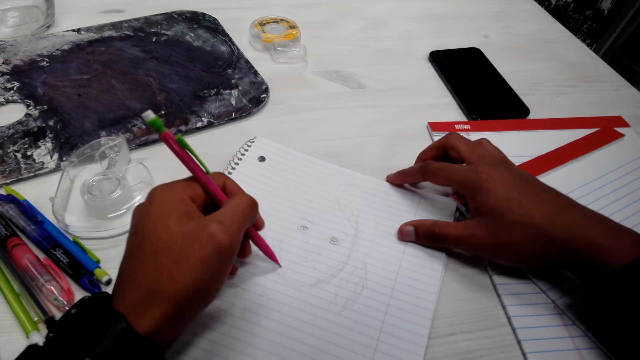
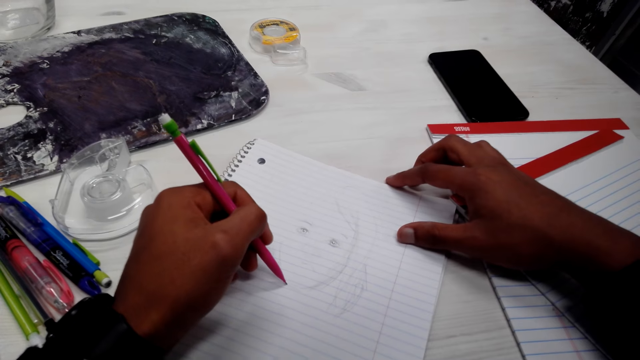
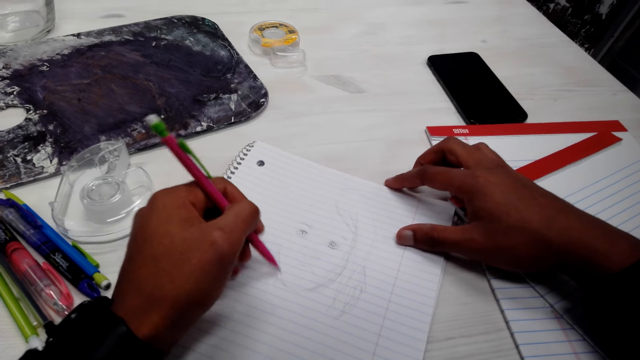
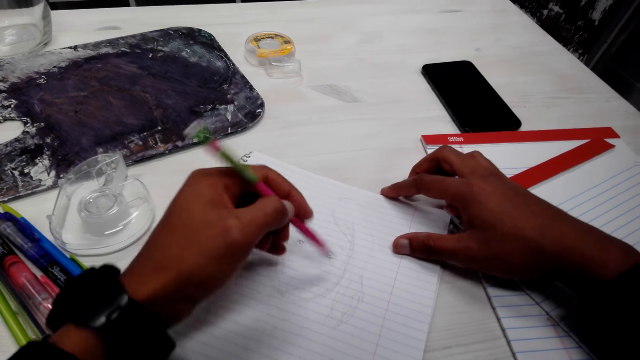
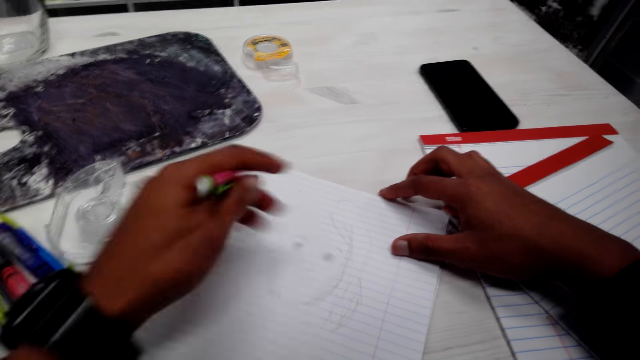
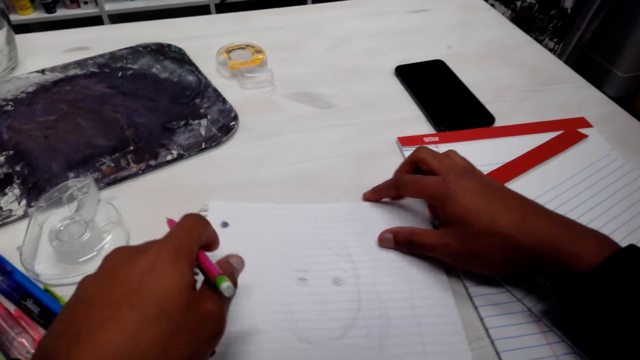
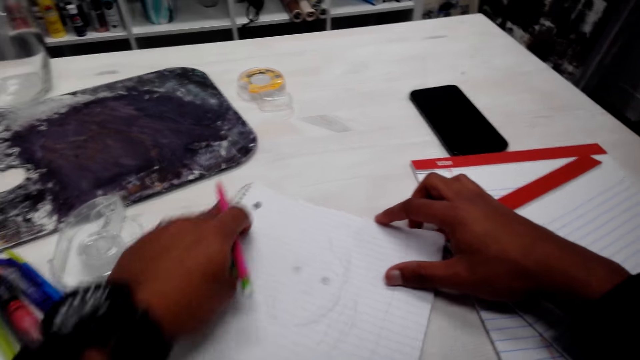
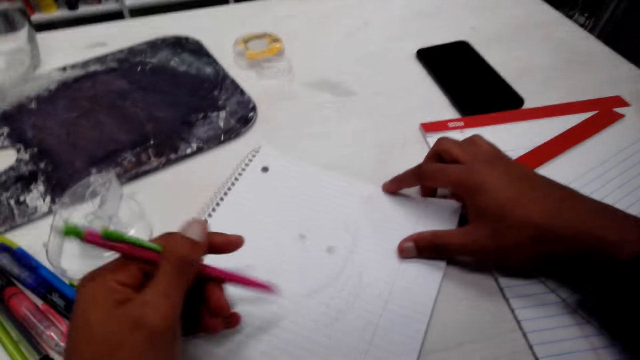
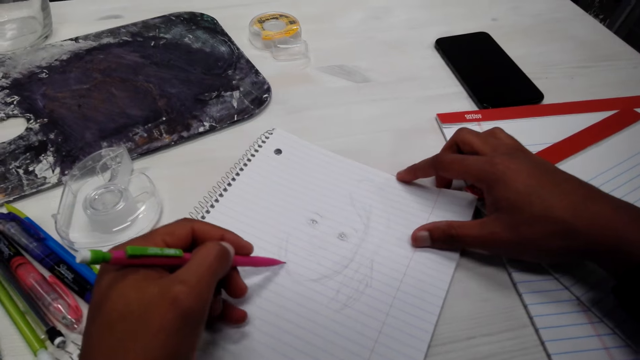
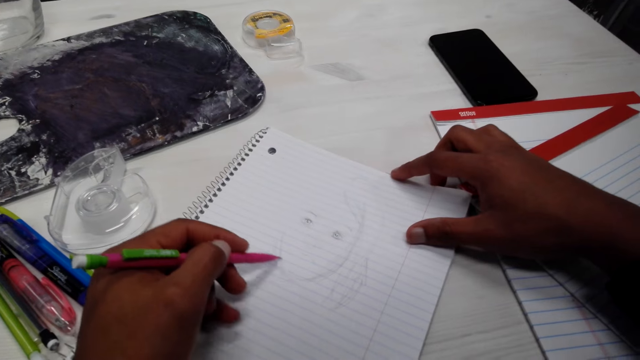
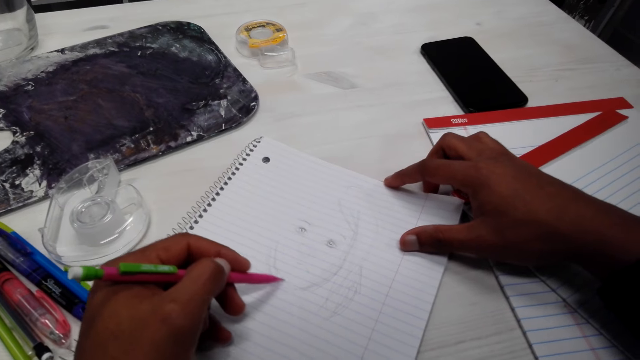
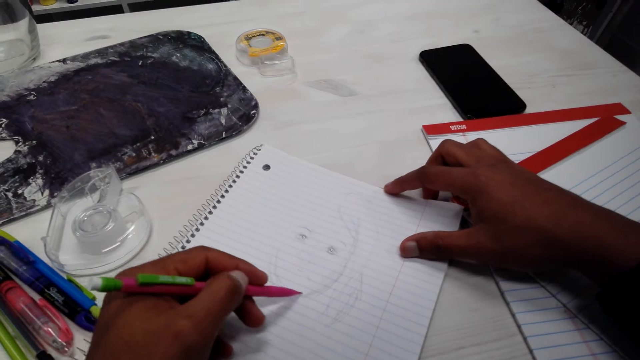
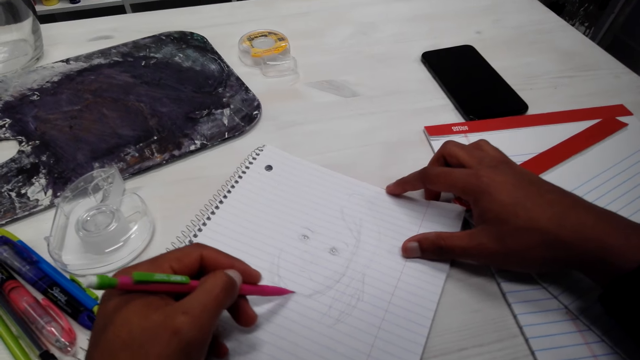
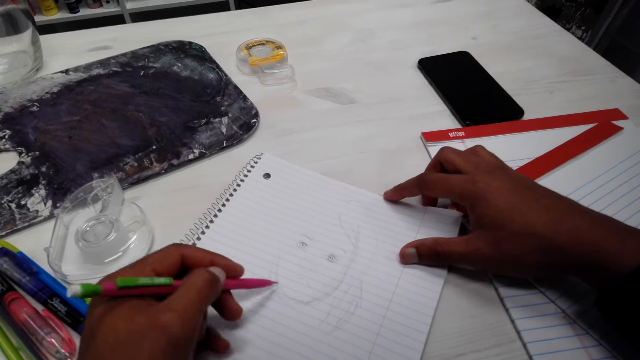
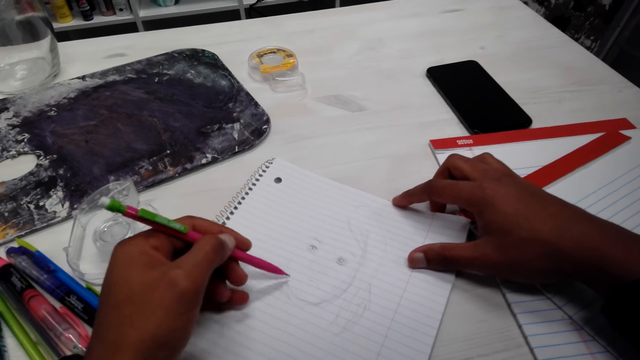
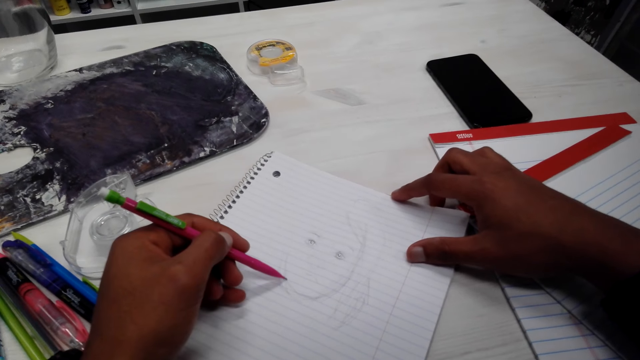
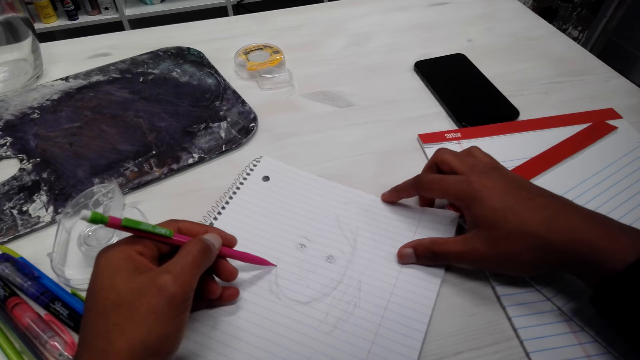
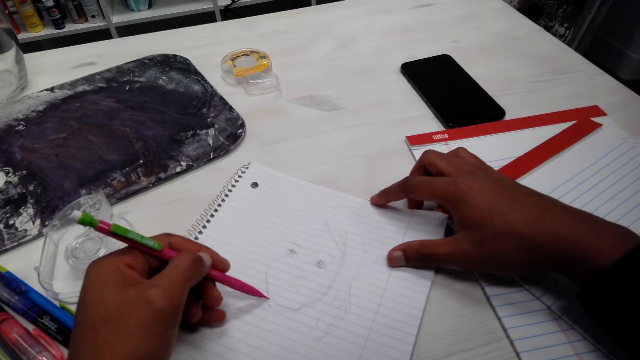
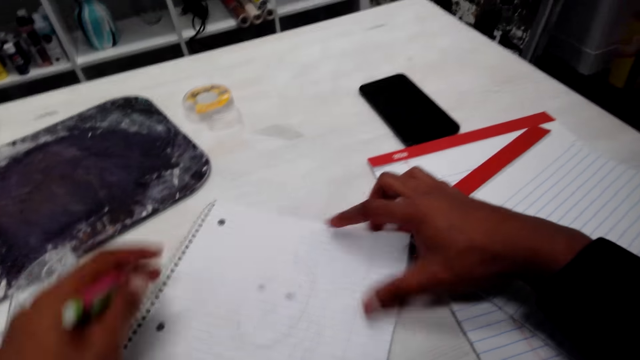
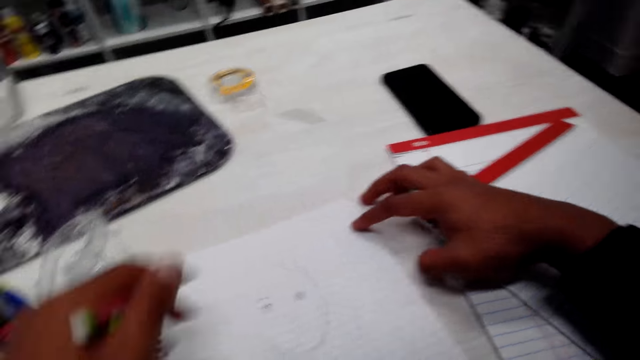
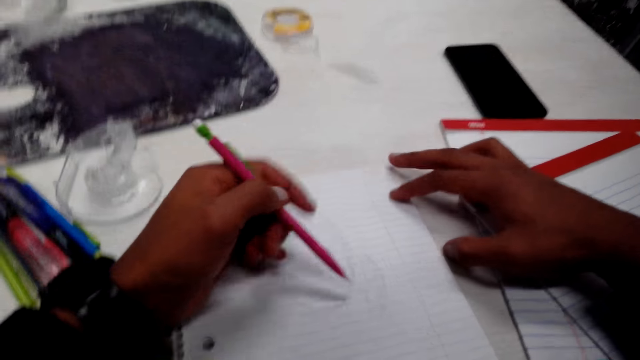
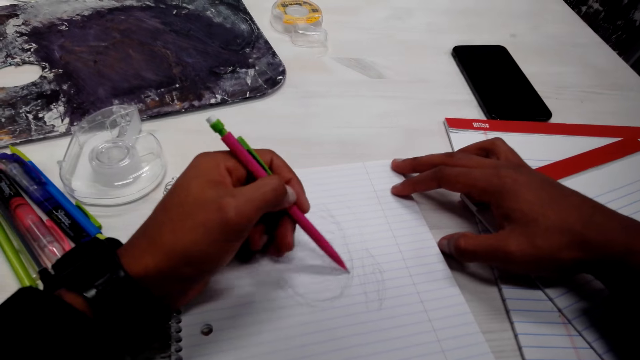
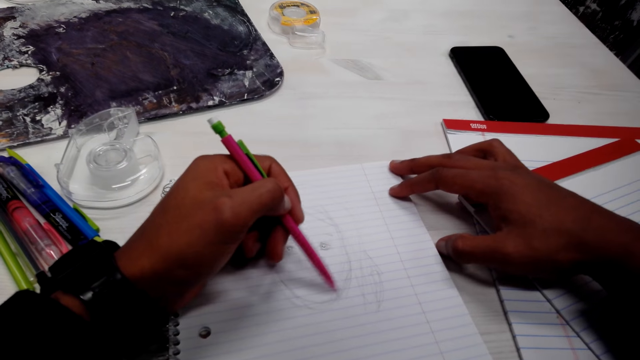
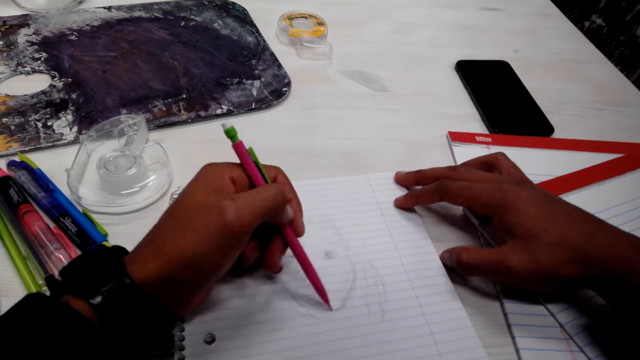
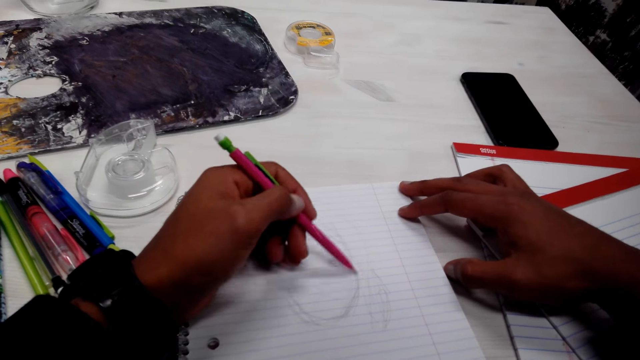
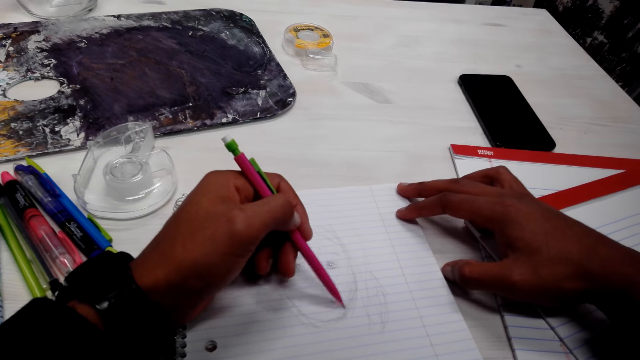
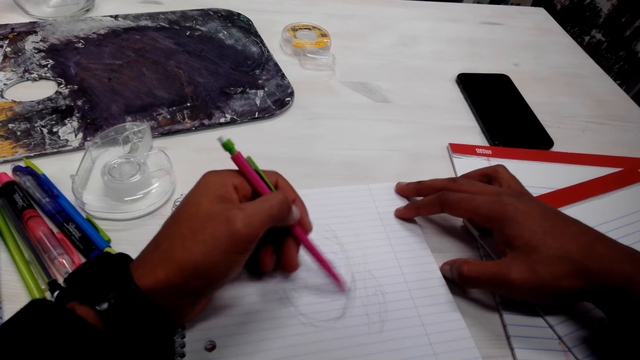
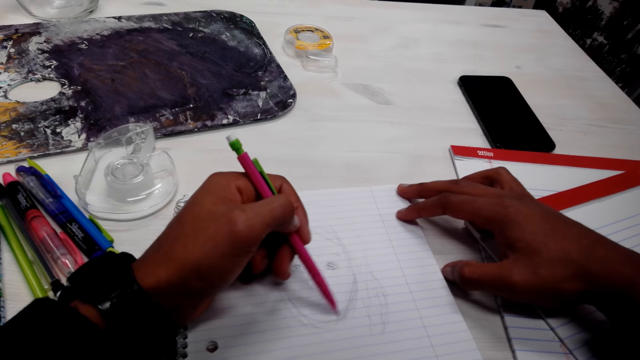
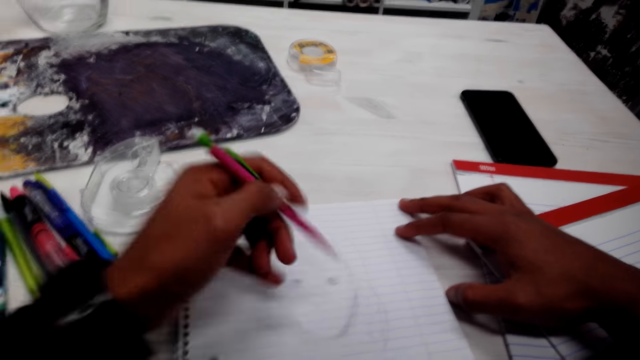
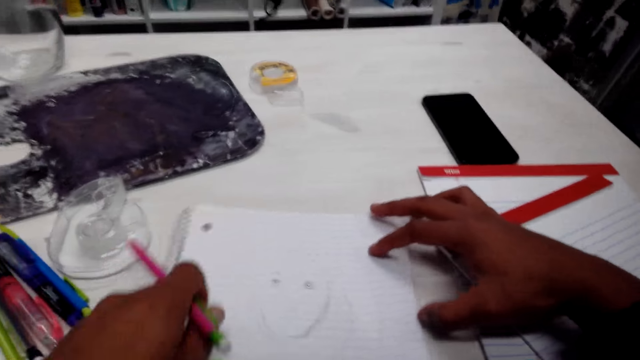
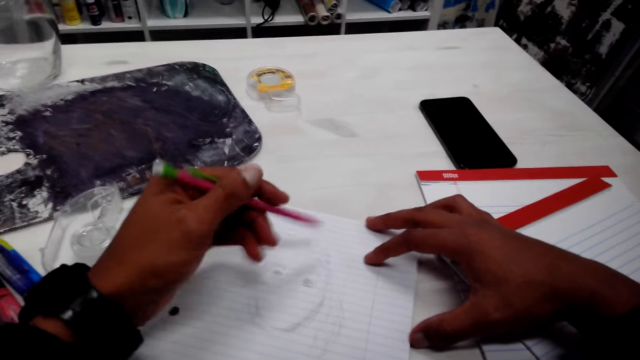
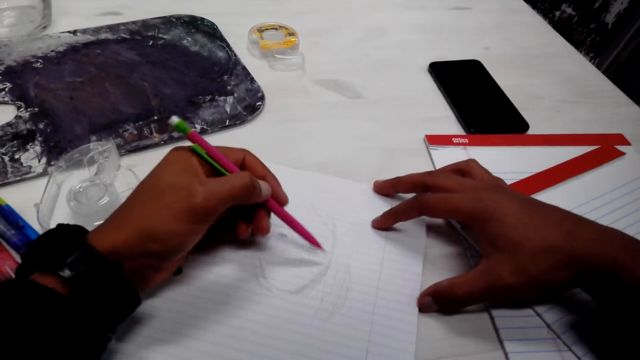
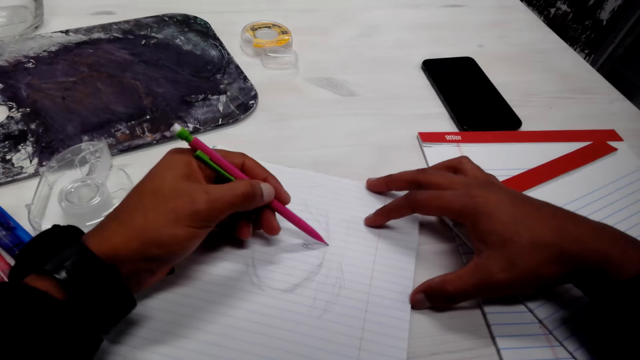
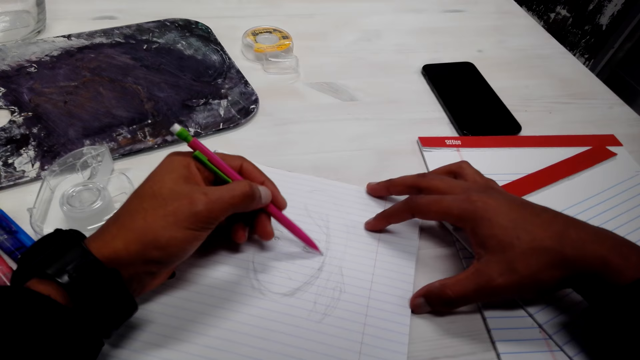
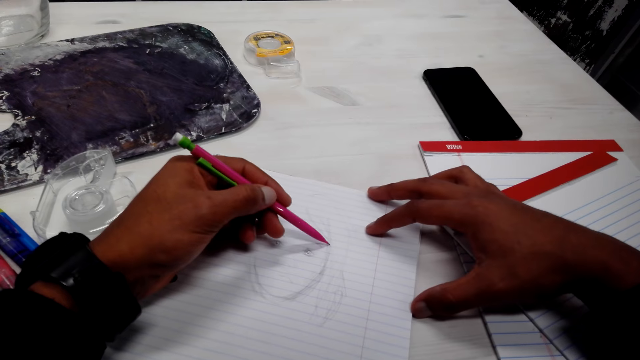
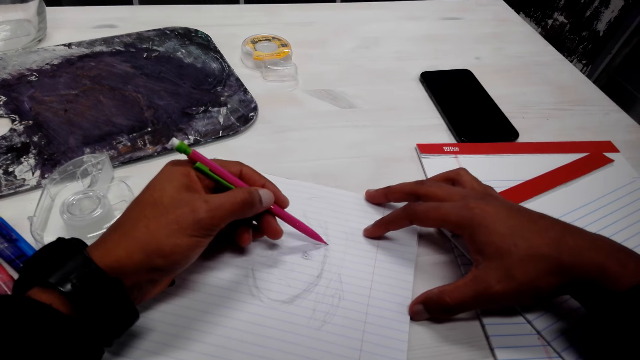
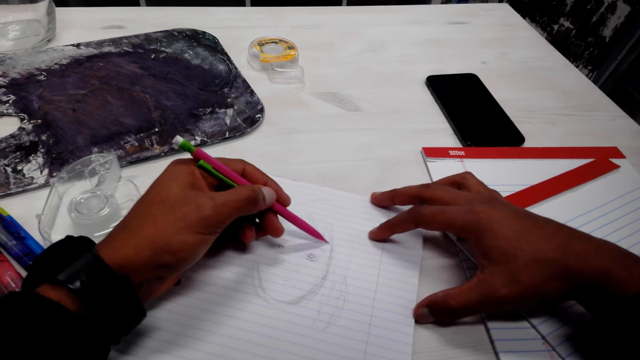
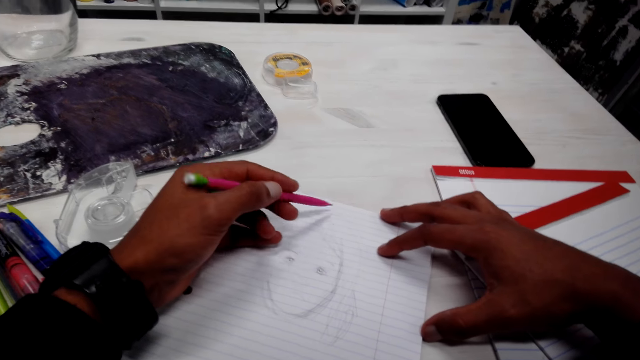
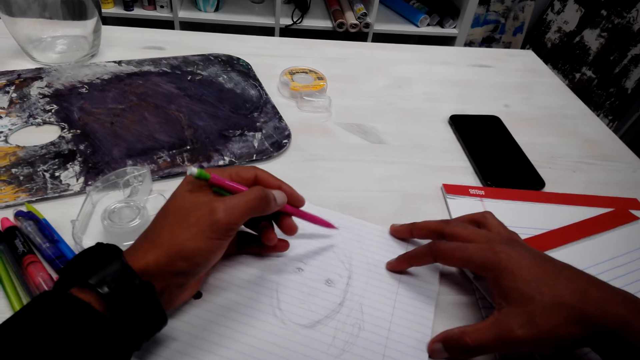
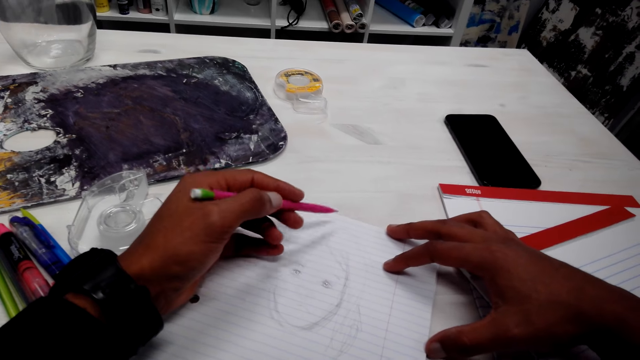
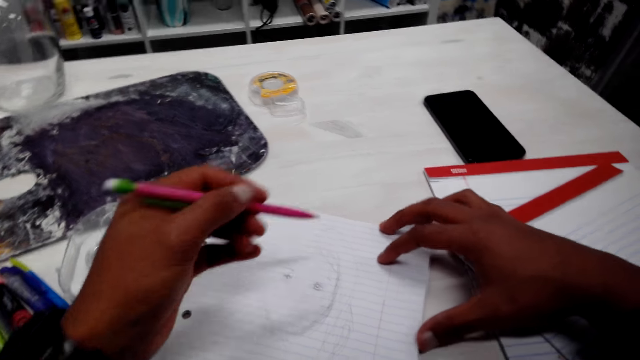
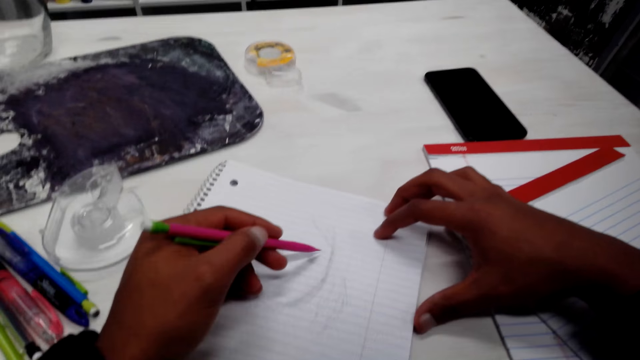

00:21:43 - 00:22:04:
The camera wearer adjusts the book. They touch the book. They draw the book with a pencil. They write. They adjust the book. They draw the book with the pencil. They adjust the book. They draw the book with the pencil.
